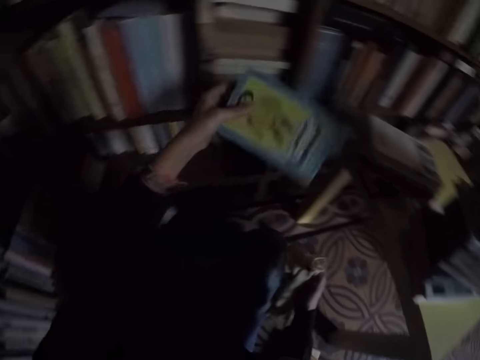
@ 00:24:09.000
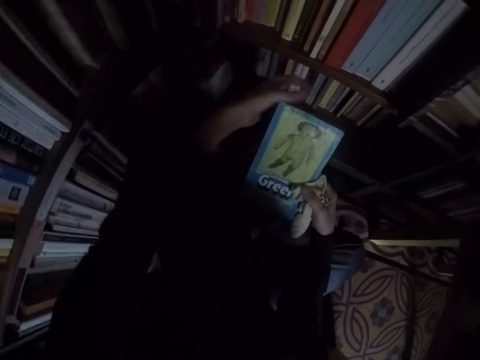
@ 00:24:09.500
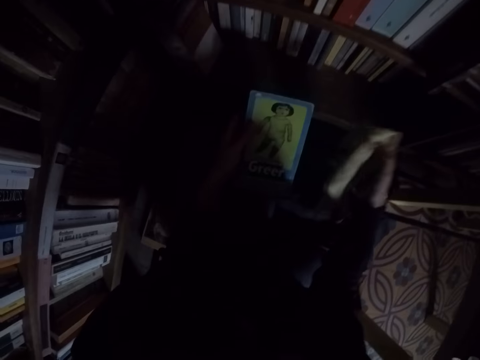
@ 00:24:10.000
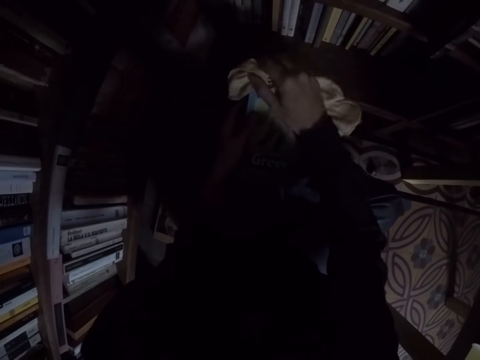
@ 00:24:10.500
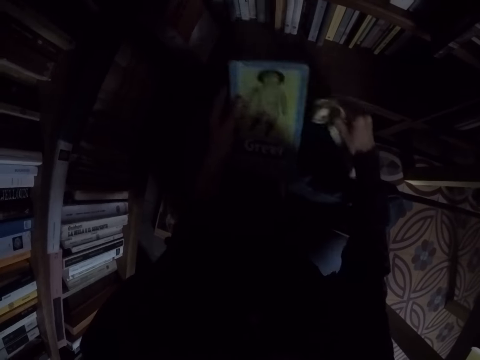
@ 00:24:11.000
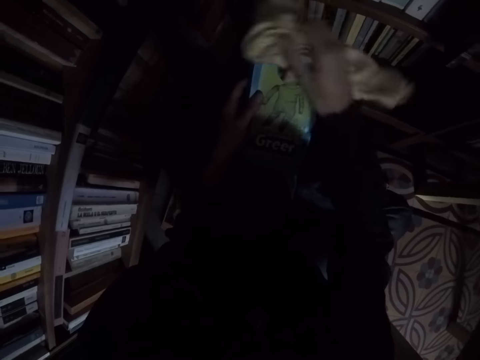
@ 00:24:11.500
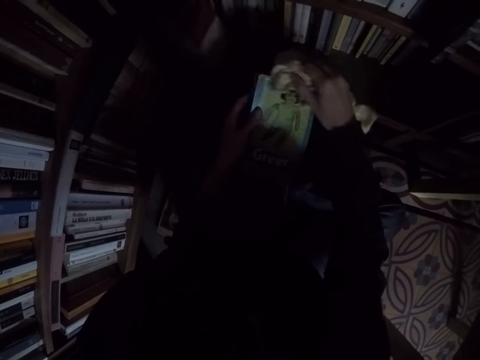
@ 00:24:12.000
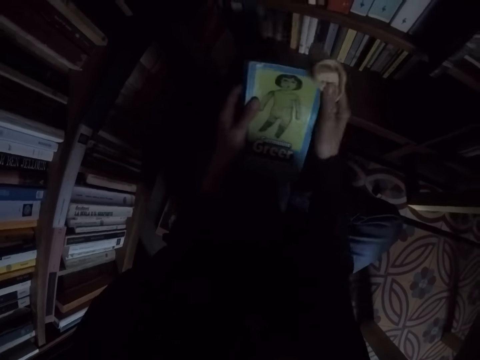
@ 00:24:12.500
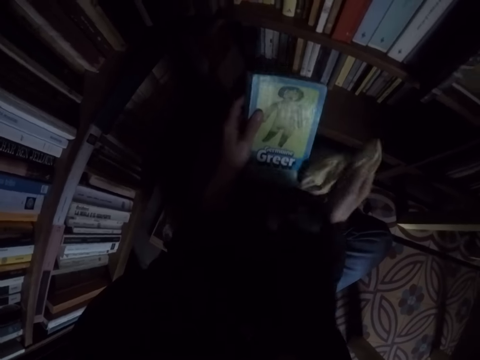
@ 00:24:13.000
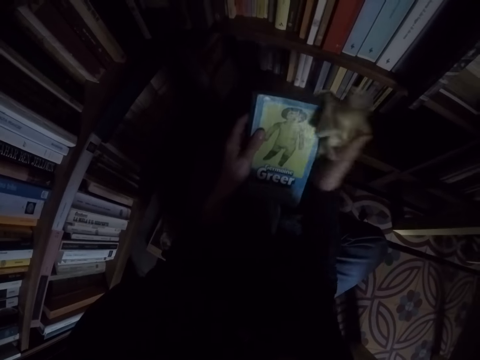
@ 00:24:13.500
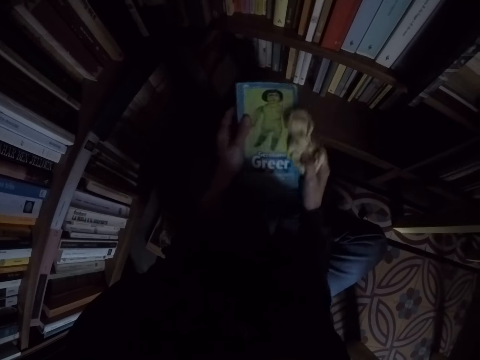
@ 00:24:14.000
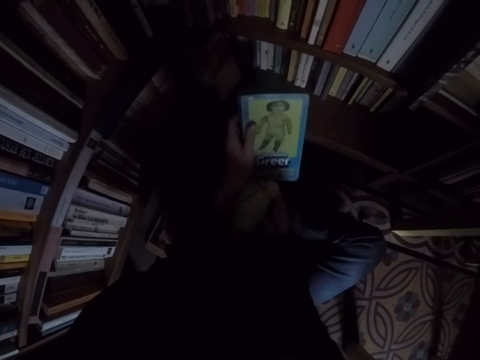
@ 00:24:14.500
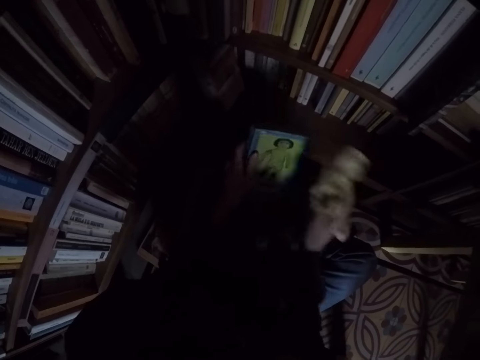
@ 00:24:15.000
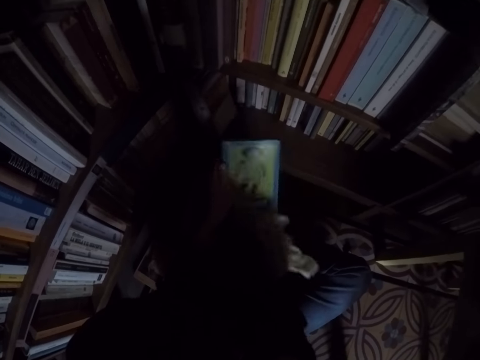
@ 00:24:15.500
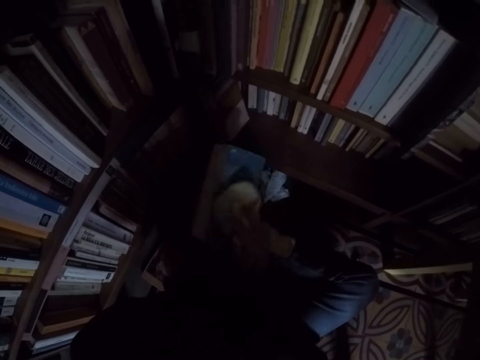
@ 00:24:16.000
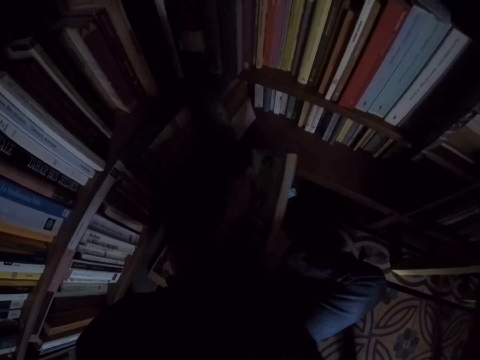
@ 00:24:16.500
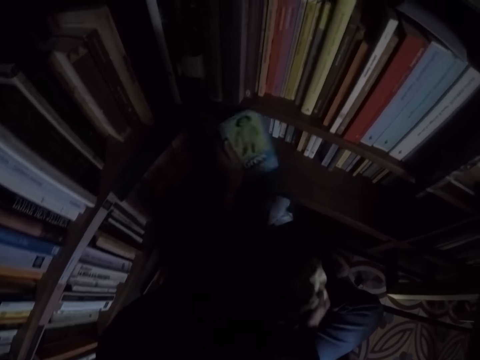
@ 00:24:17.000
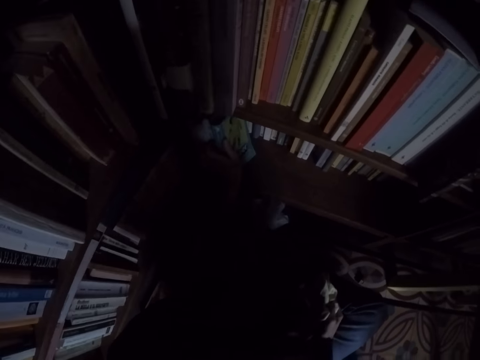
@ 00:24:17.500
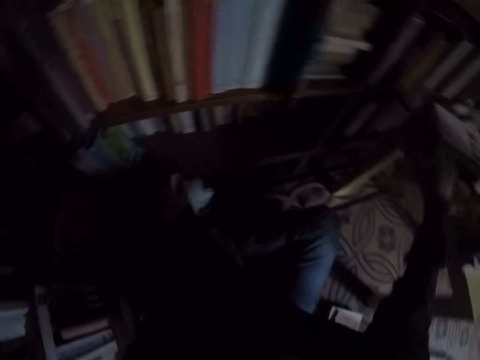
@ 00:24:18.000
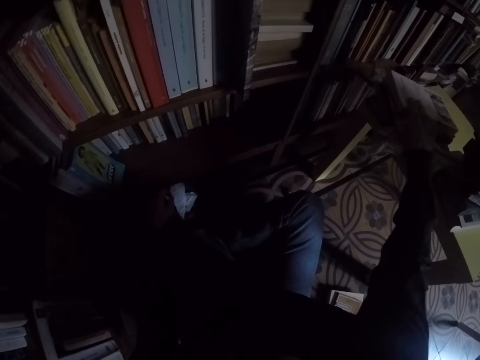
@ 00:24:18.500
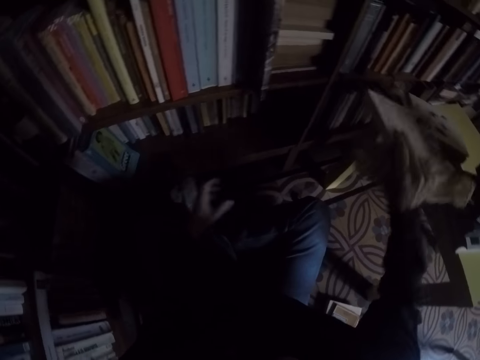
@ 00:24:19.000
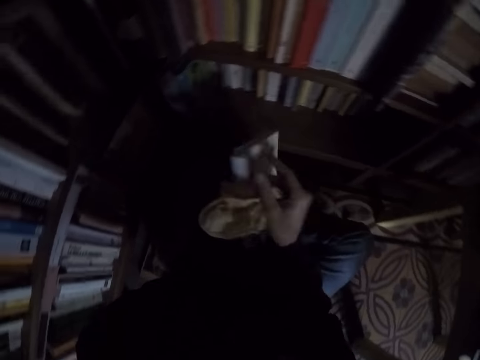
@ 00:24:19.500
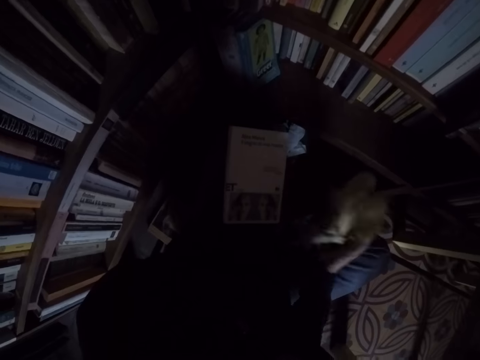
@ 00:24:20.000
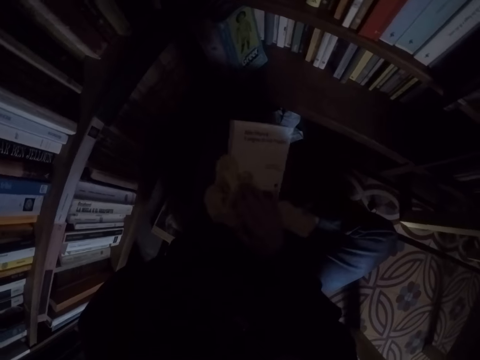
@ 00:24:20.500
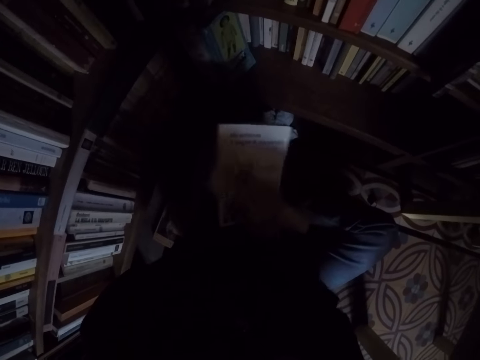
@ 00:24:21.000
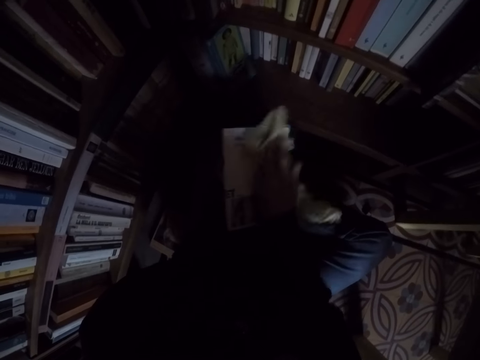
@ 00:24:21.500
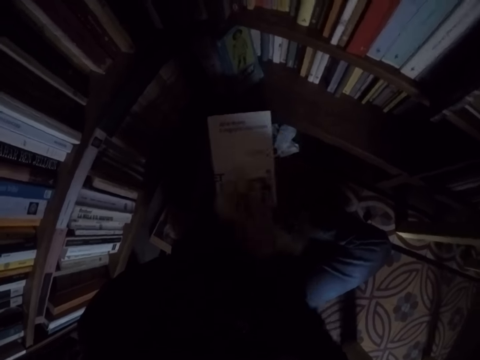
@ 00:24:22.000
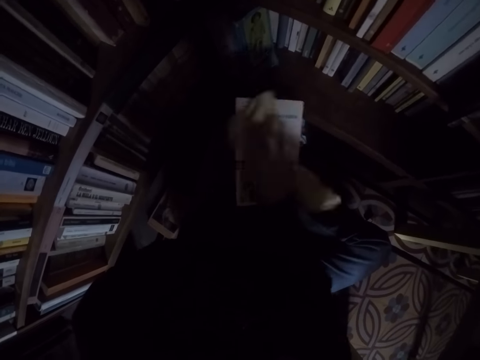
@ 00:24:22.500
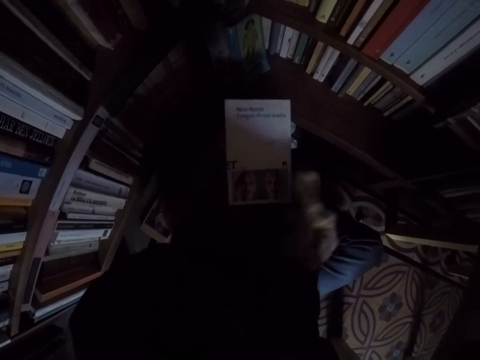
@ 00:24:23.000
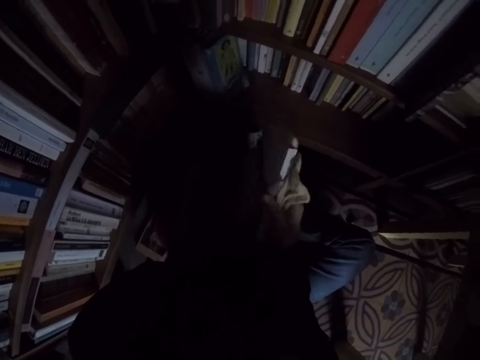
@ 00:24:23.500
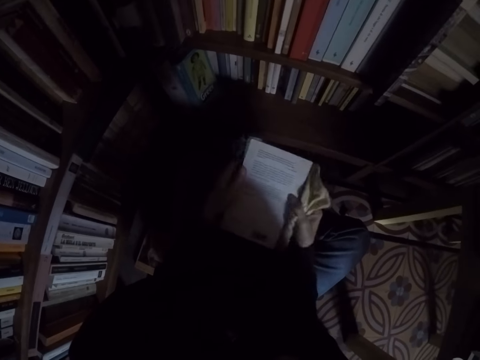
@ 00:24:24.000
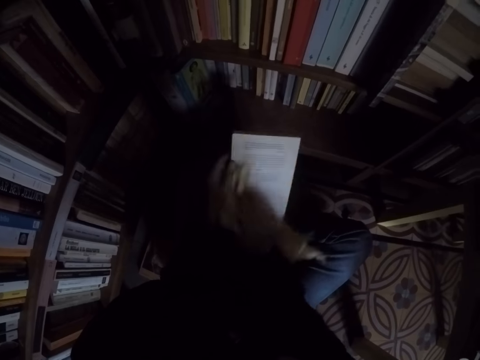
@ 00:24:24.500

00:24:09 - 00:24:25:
The camera wearer cleans the book with the rag. They place the book in the bookshelf. They pick up another book from the pile of books. They clean the book with the rag.

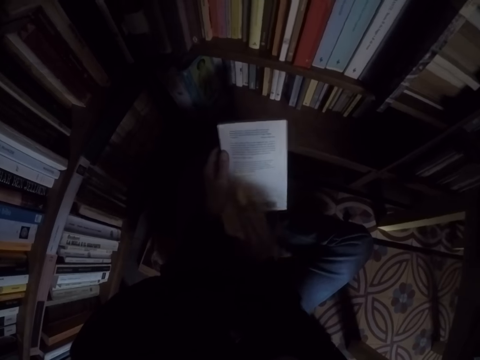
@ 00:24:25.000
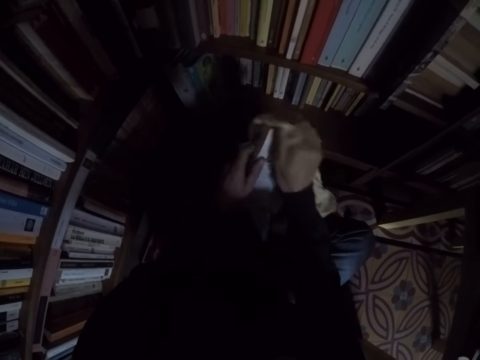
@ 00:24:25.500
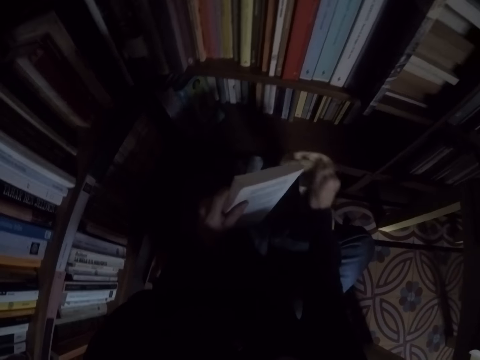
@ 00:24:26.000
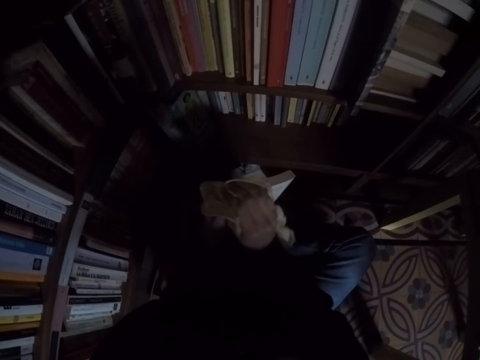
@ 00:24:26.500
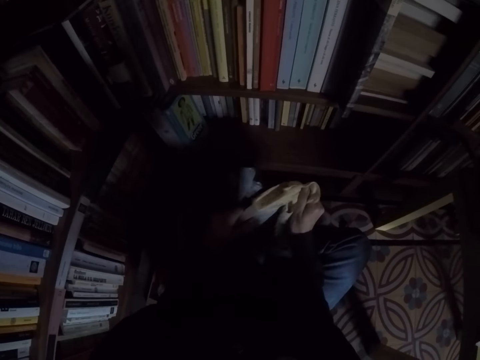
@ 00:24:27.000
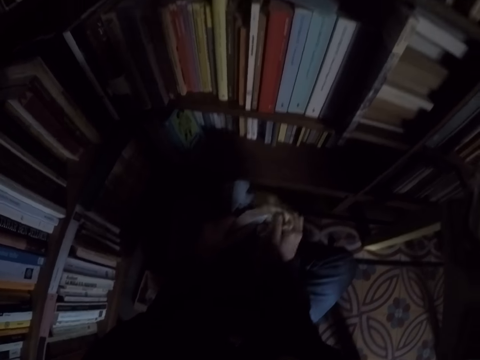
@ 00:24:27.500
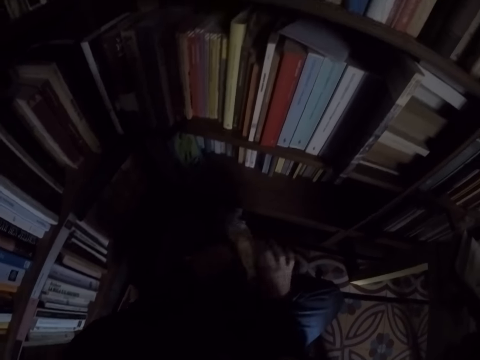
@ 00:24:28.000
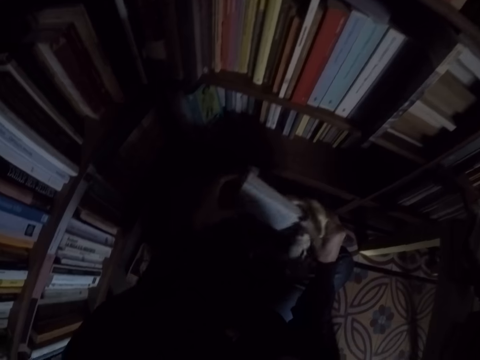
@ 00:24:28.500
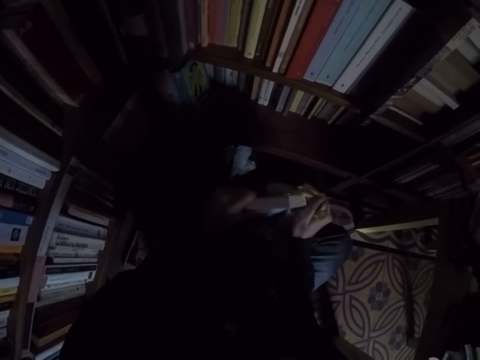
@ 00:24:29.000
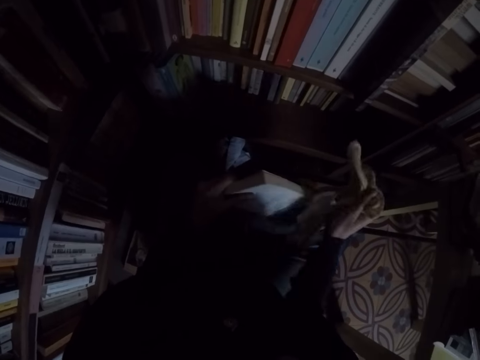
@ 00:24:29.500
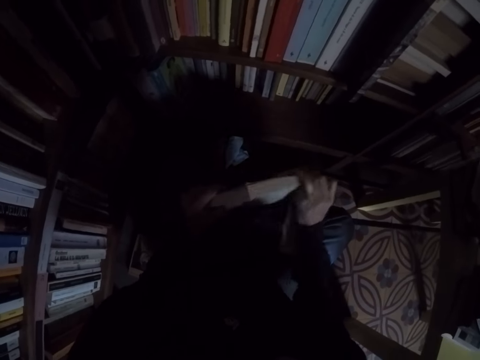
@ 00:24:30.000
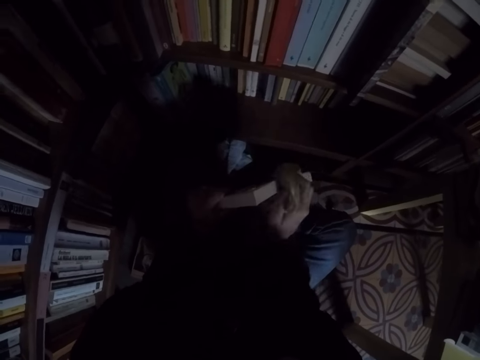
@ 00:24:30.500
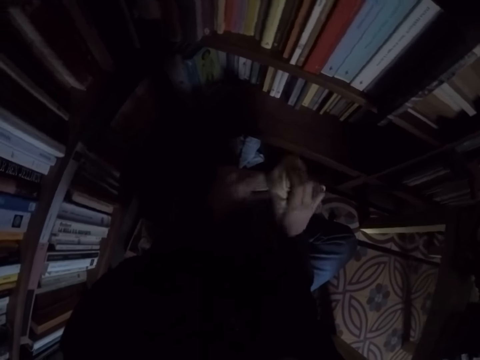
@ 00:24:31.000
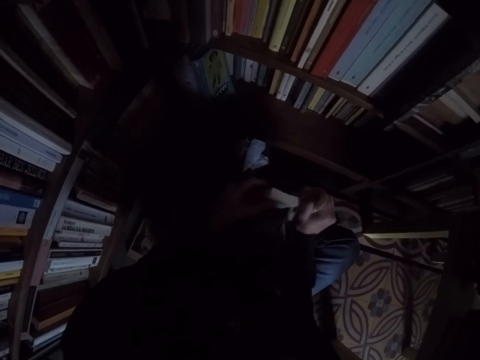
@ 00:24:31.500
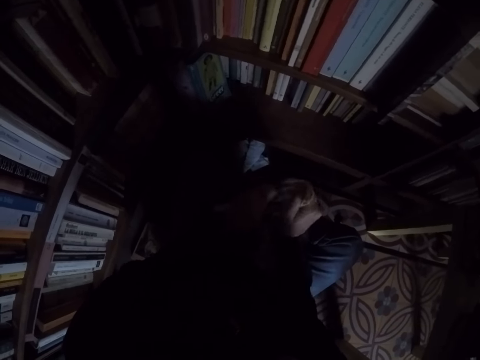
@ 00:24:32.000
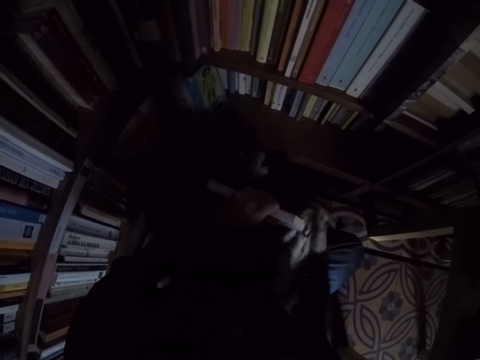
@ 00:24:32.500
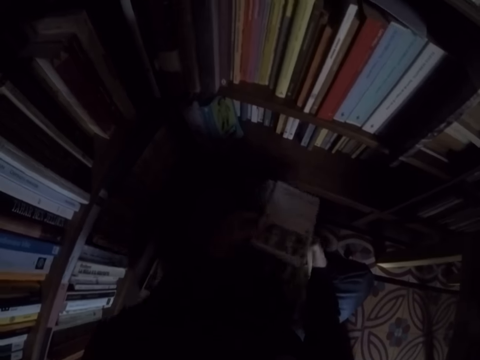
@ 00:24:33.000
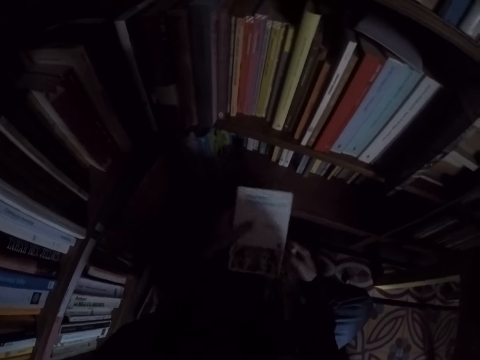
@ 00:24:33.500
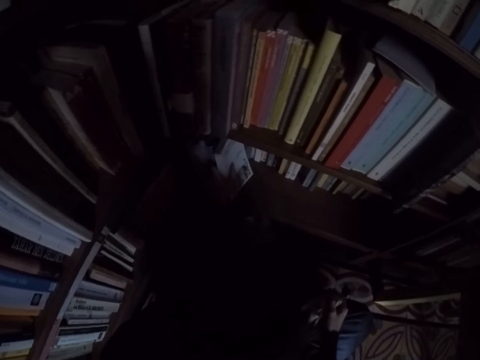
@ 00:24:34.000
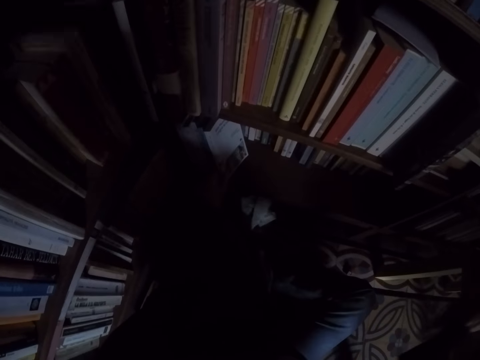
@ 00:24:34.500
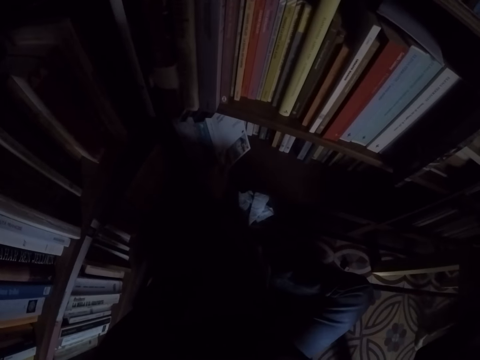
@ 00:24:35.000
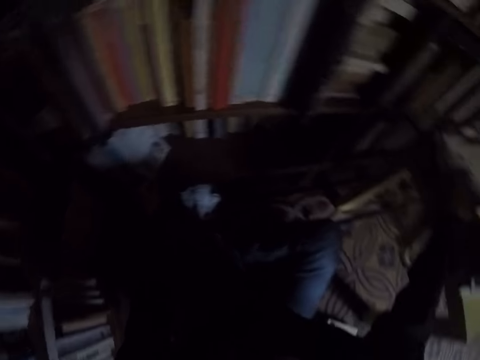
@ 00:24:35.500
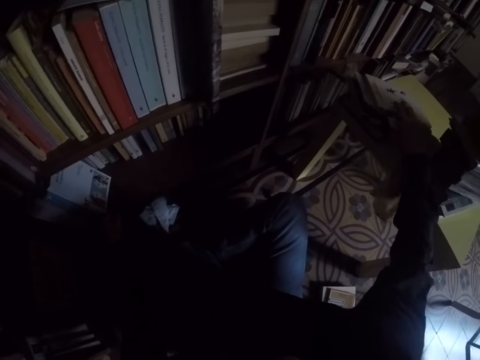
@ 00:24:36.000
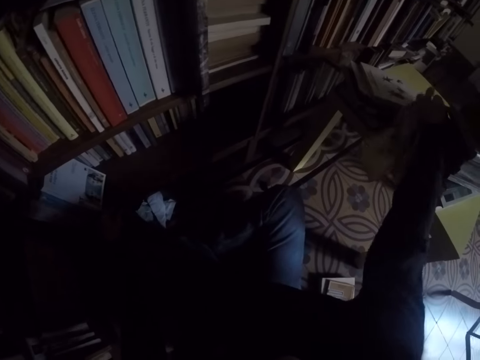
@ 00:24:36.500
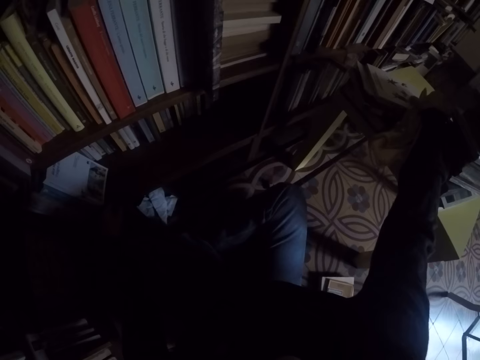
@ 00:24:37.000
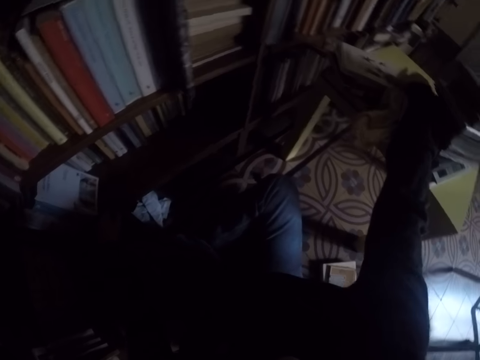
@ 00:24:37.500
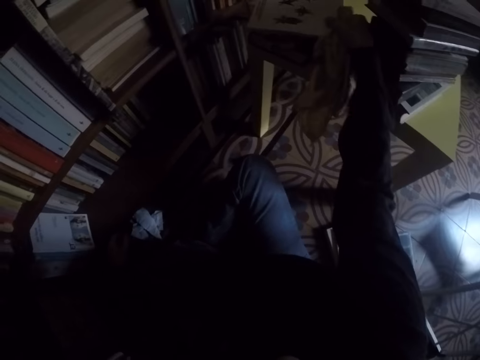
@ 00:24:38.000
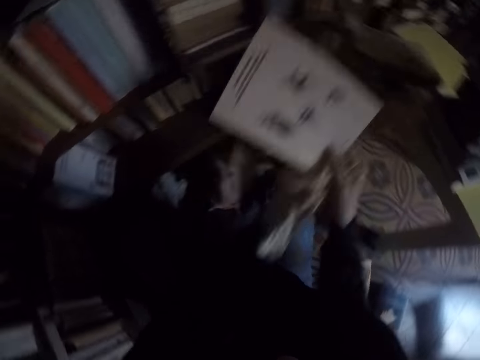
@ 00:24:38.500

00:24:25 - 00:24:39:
The camera wearer places the book in the bookshelf. They pick up another book from the pile of books.
